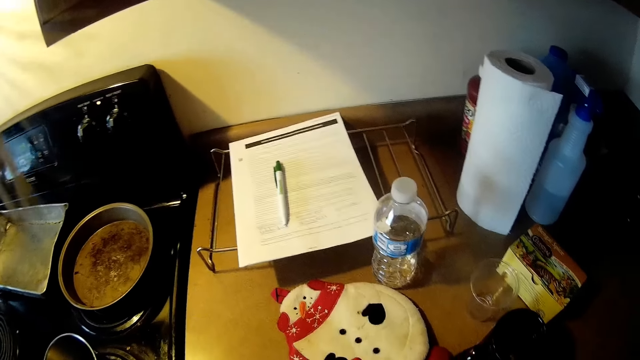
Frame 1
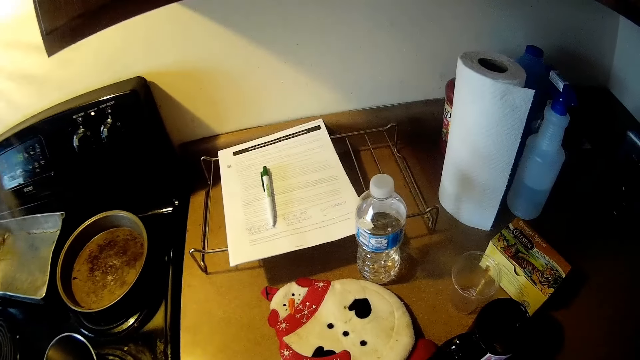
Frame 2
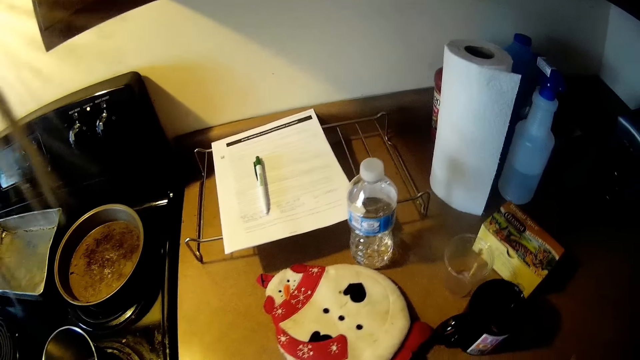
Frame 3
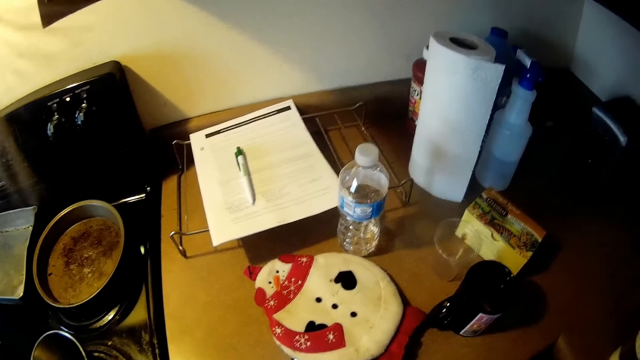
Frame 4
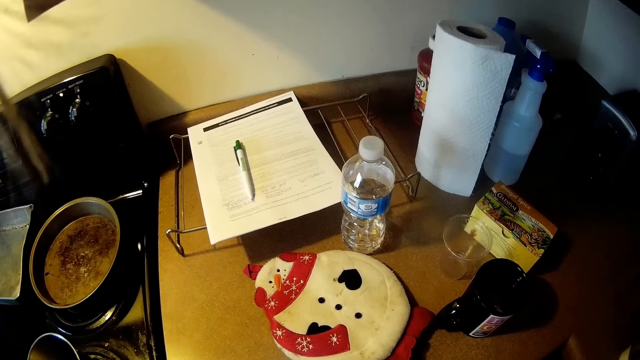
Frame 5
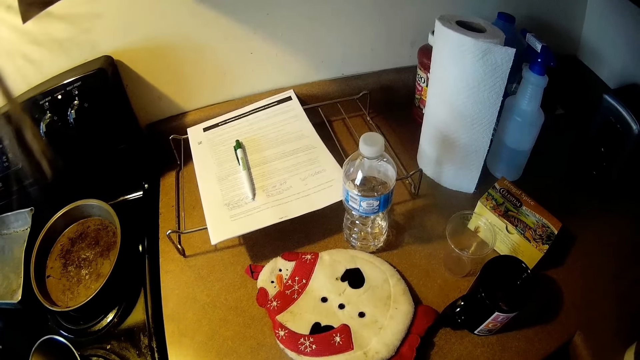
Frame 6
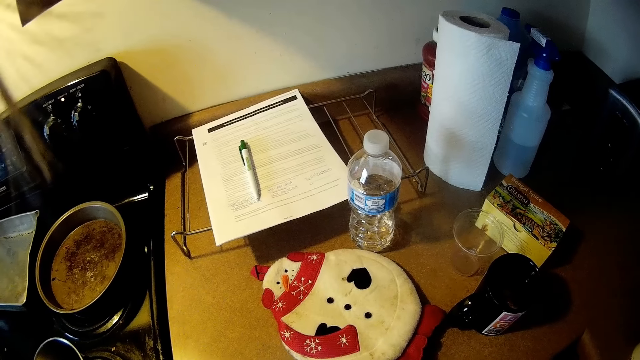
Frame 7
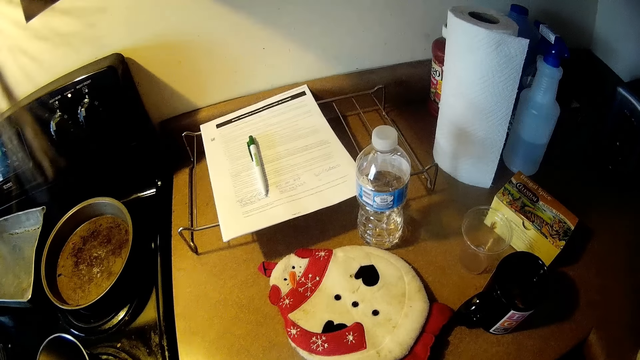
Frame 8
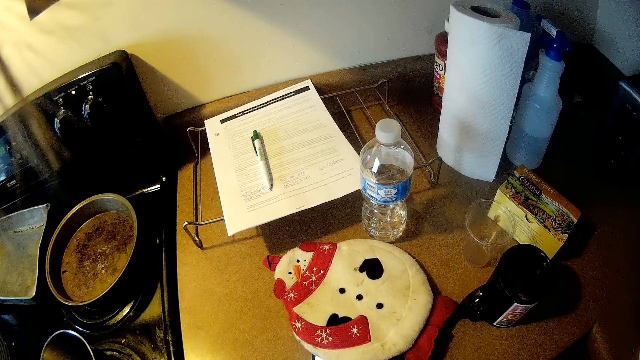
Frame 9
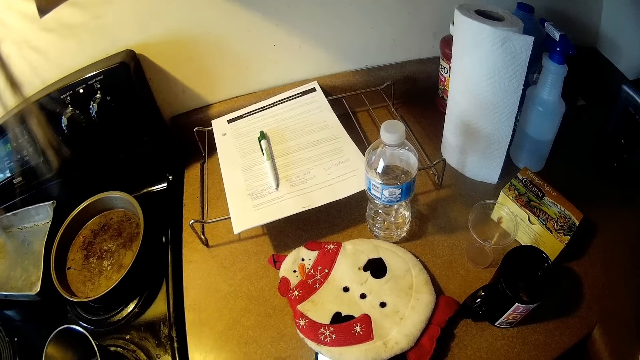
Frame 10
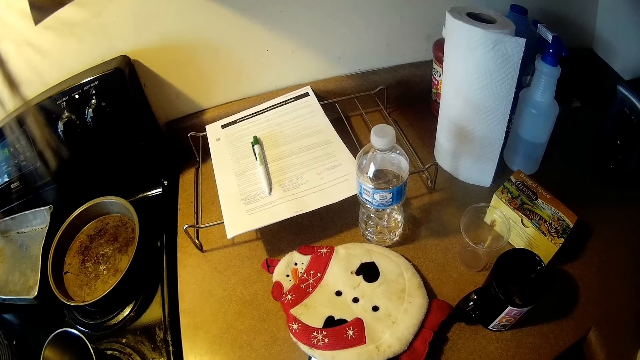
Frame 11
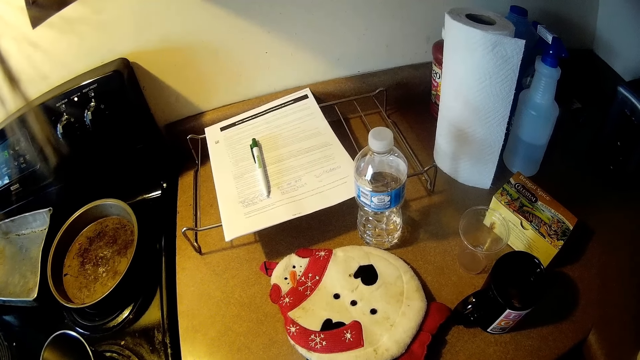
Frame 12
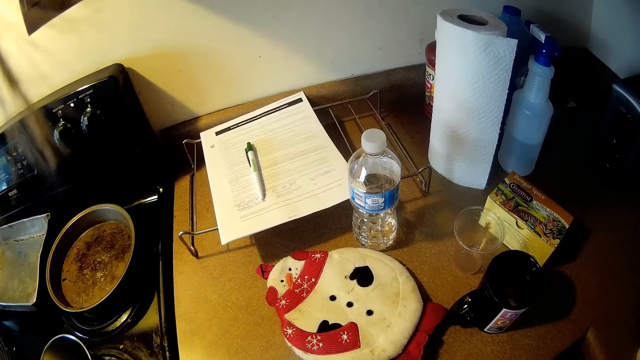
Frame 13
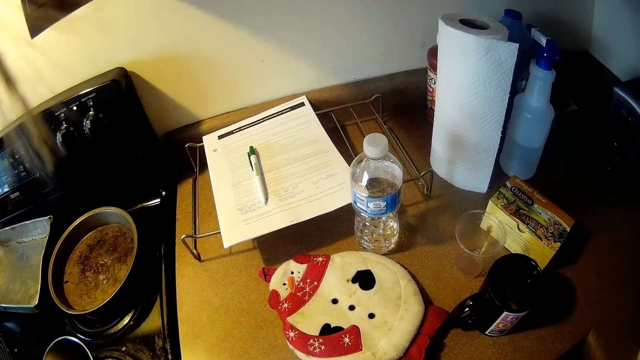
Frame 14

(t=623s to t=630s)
The camera wearer presses the phone with her hands.

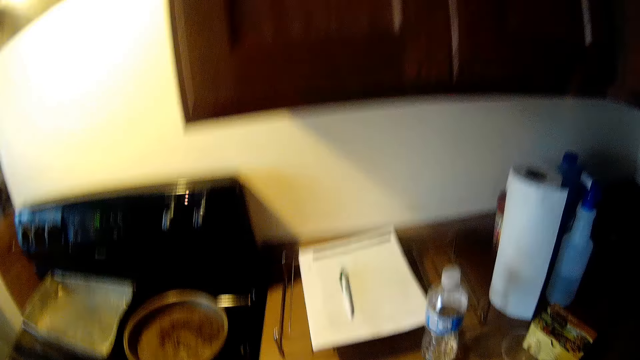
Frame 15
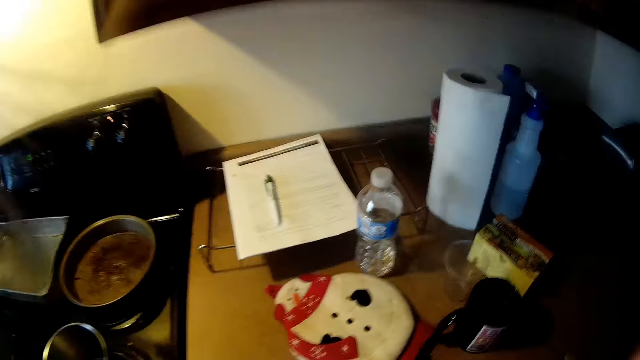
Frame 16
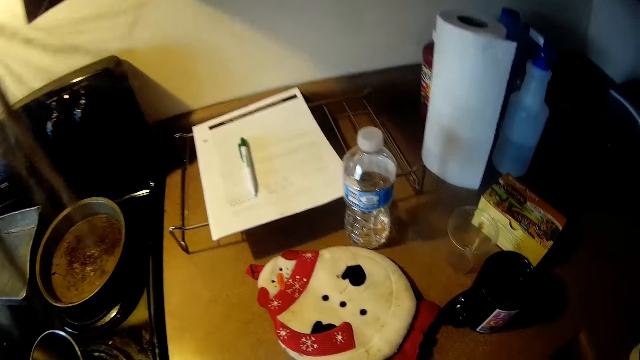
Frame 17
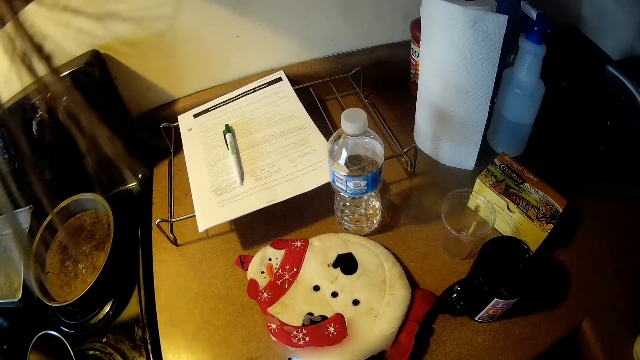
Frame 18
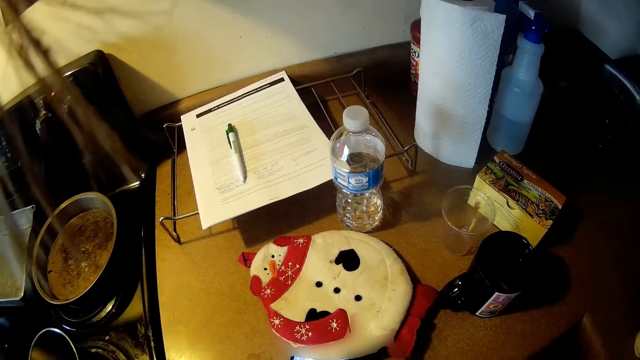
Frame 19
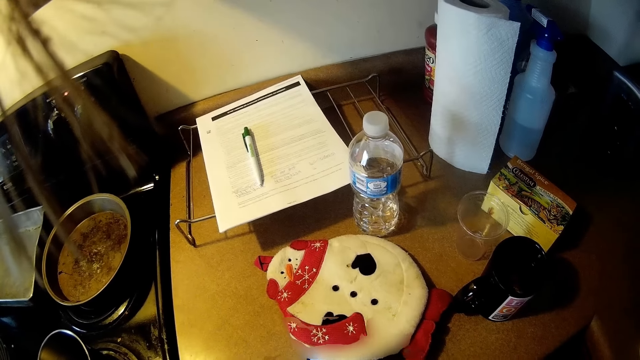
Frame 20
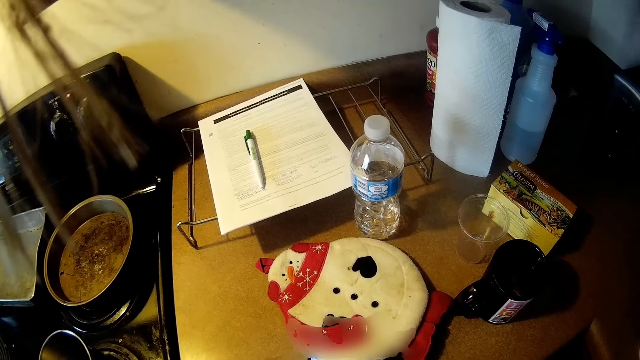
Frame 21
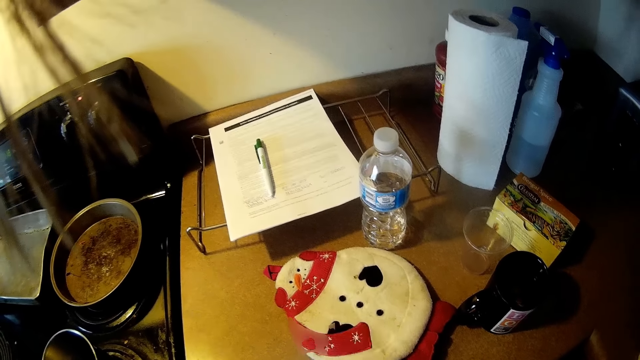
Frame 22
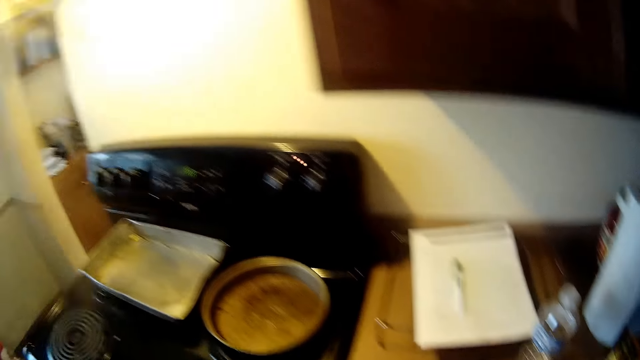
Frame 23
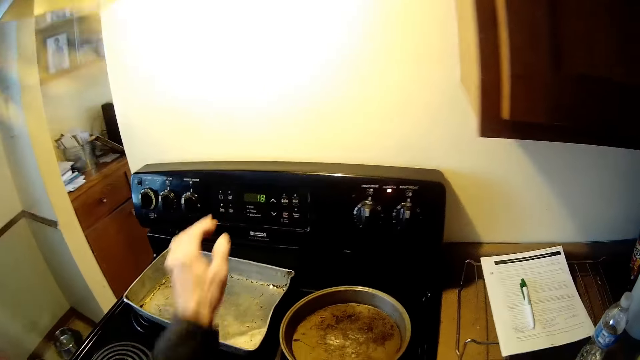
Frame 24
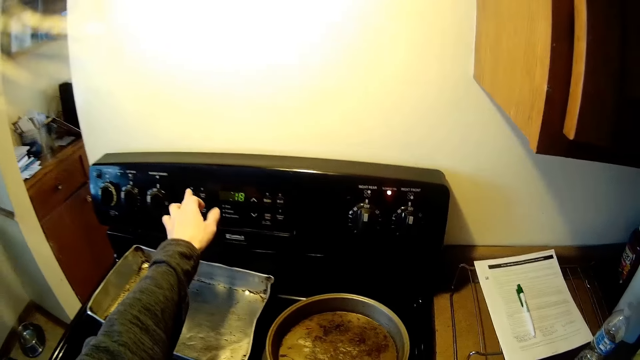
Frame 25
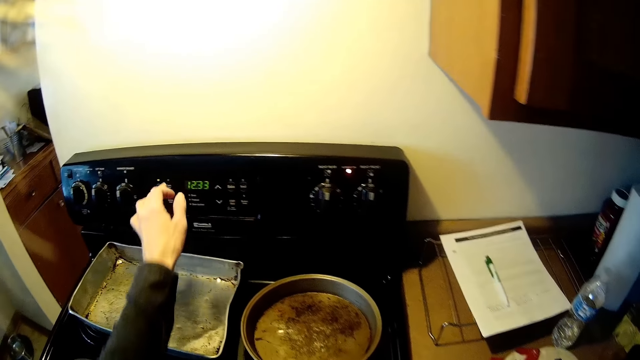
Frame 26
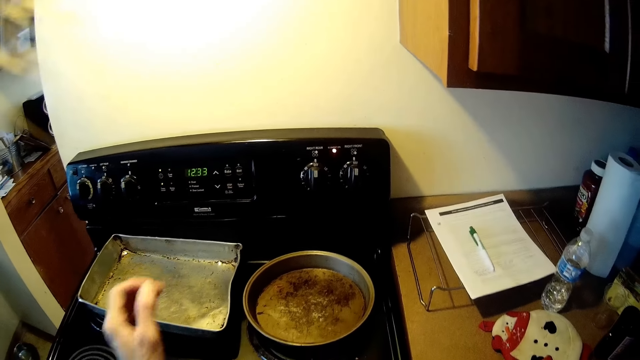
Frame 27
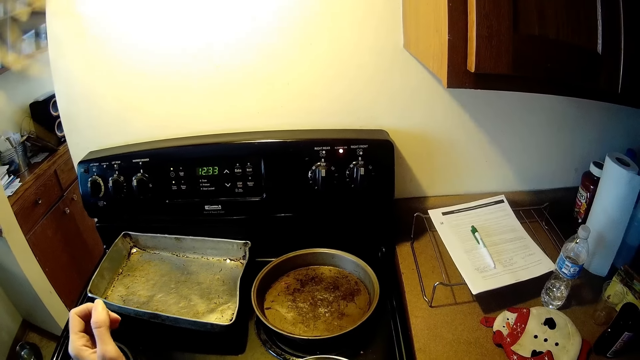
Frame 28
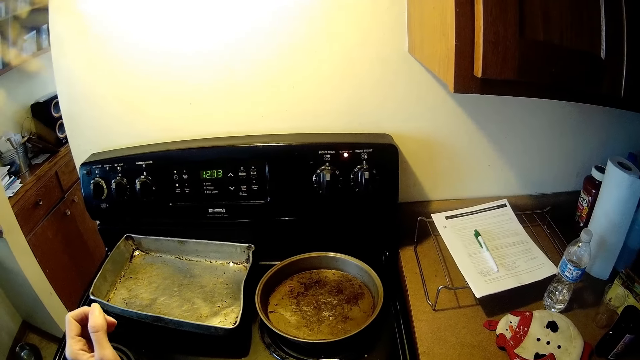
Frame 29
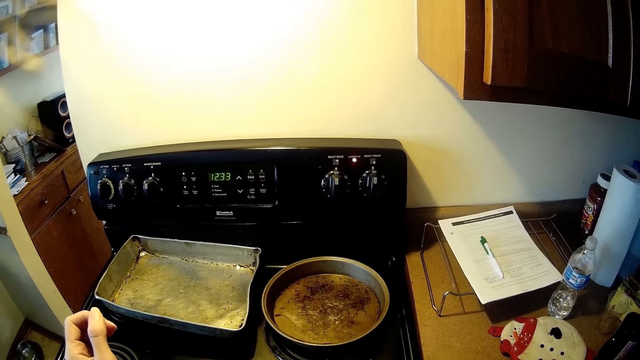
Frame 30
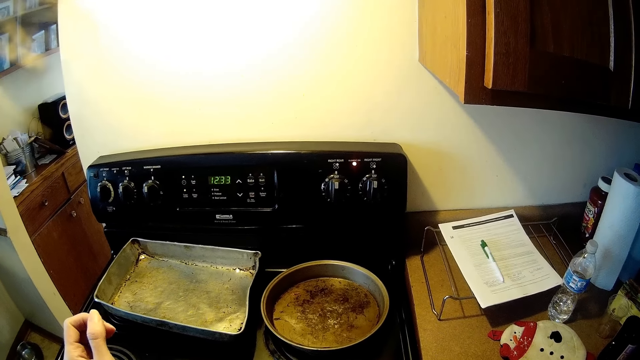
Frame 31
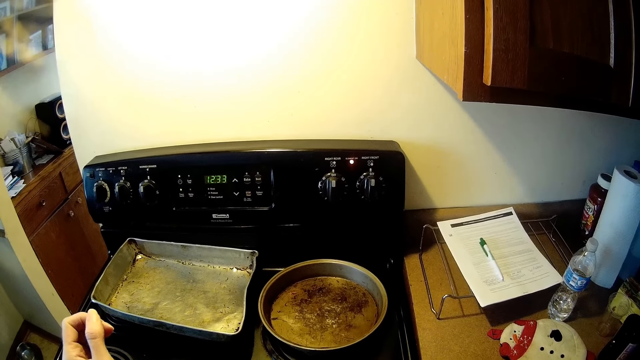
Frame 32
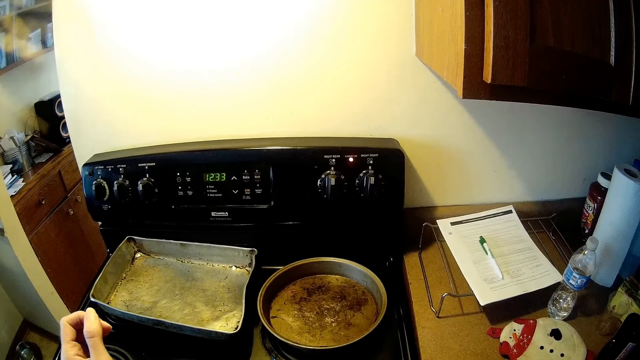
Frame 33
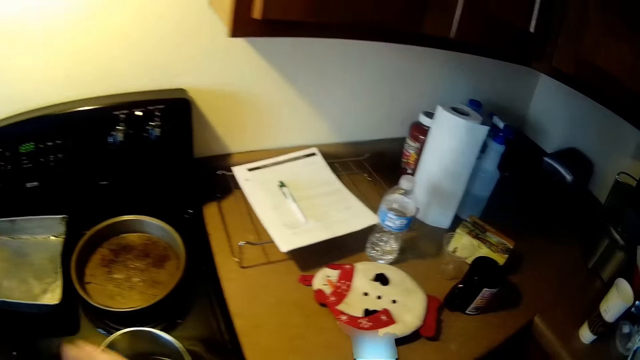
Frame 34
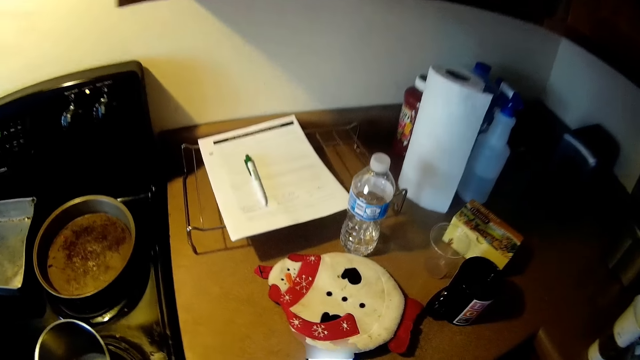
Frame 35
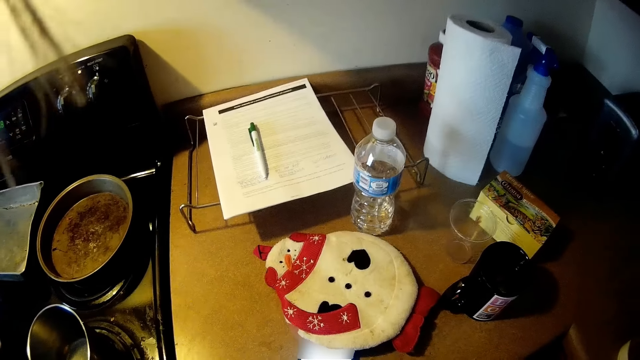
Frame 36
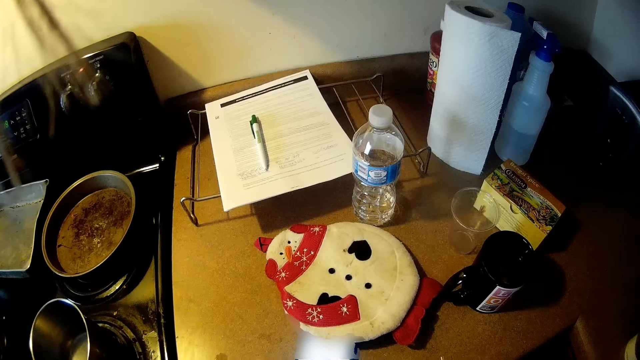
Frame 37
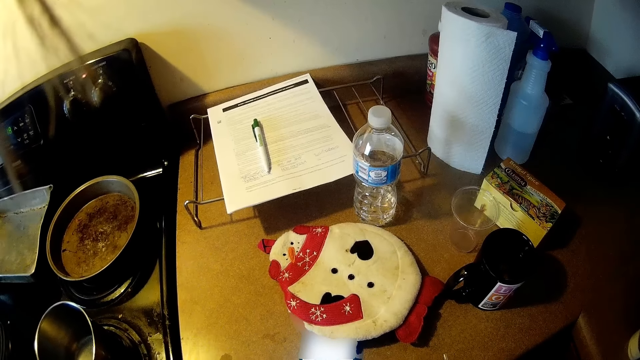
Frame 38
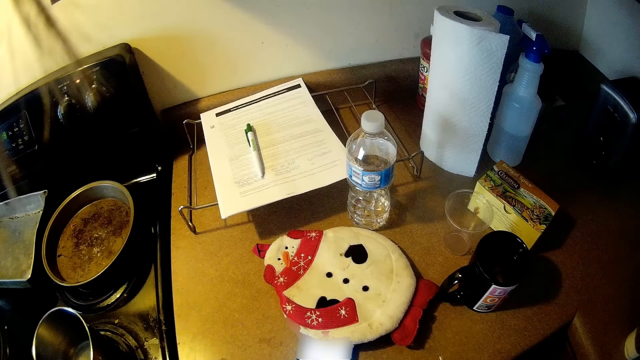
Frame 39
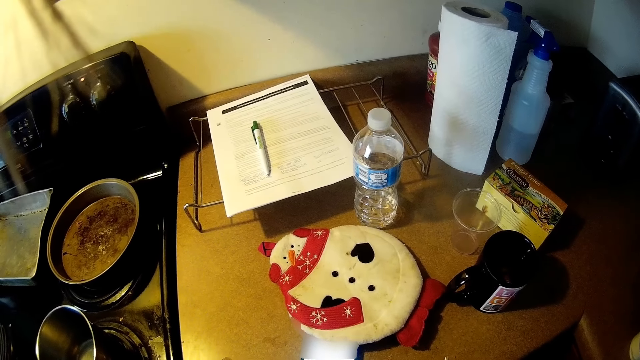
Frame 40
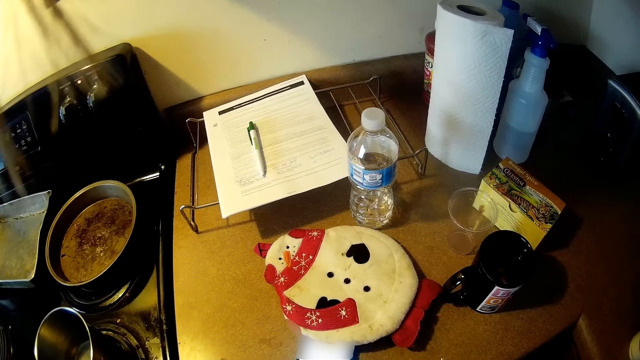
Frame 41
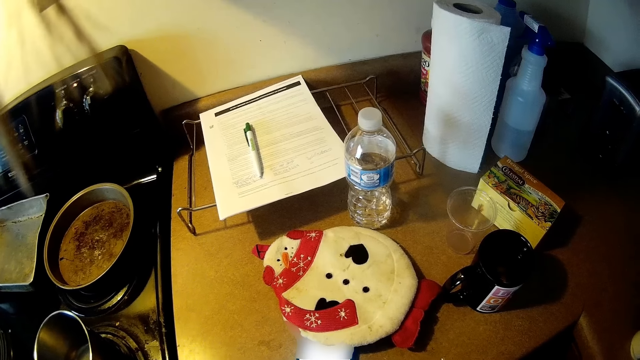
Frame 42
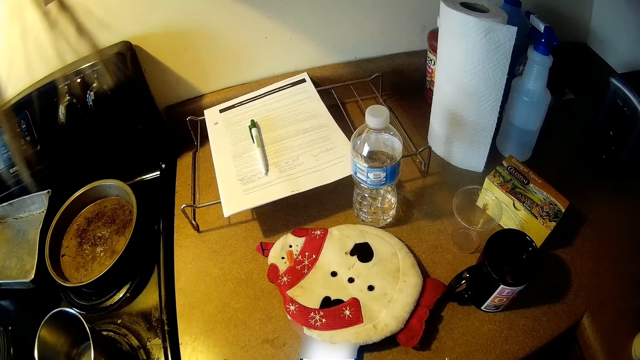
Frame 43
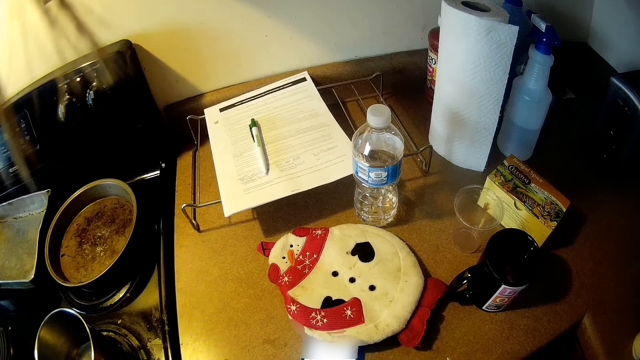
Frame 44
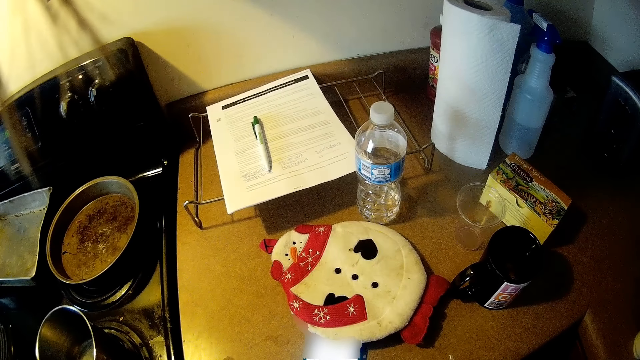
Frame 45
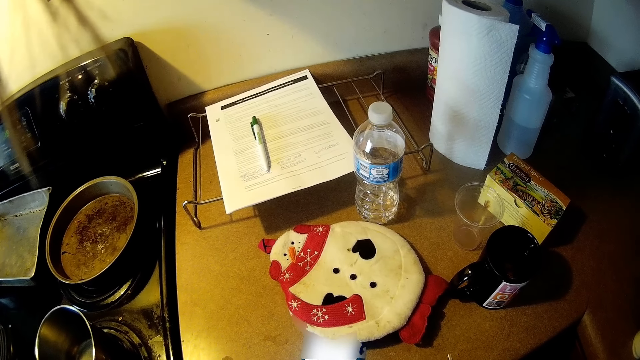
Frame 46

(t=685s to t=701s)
The camera wearer looks around. She pushes a button on a cooker with her left hand. She presses the phone with her hands.
